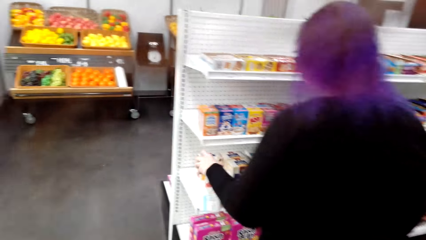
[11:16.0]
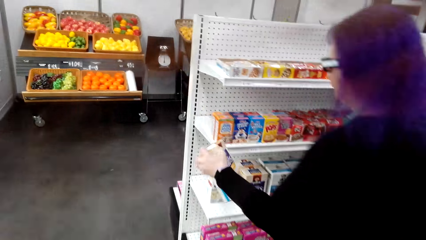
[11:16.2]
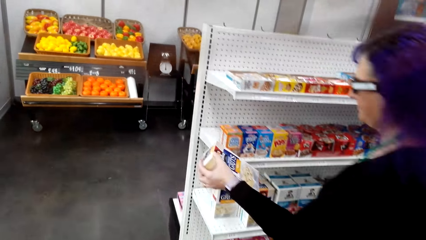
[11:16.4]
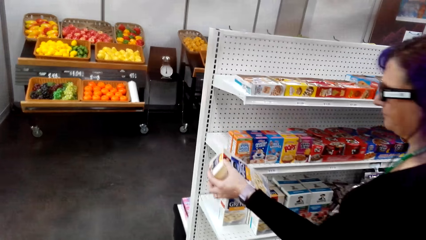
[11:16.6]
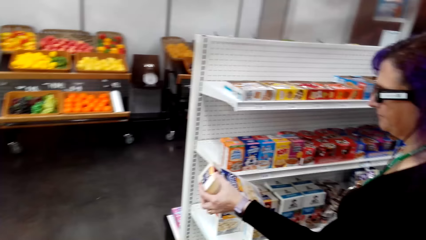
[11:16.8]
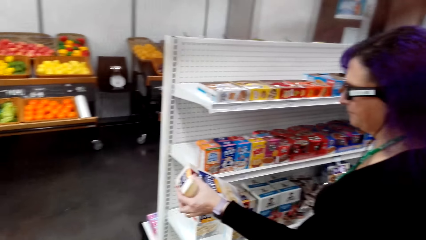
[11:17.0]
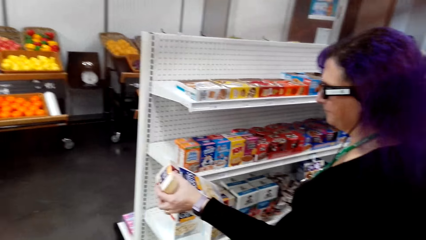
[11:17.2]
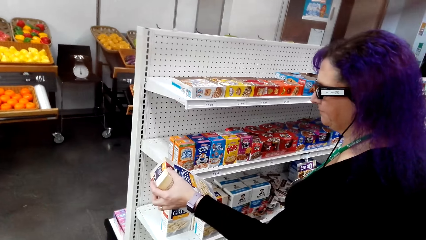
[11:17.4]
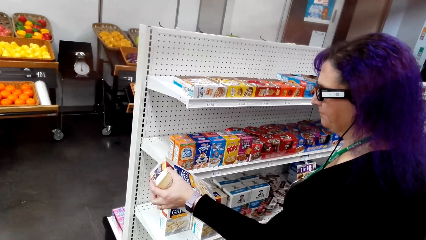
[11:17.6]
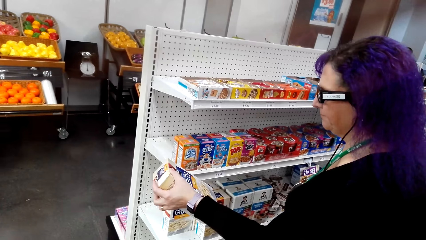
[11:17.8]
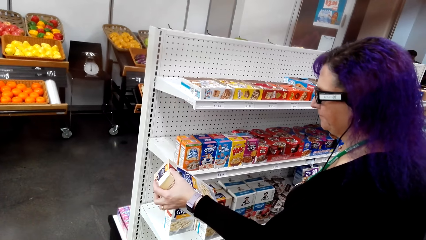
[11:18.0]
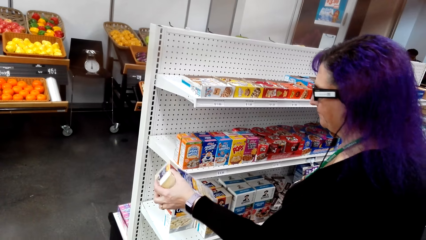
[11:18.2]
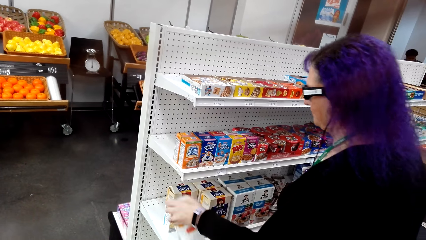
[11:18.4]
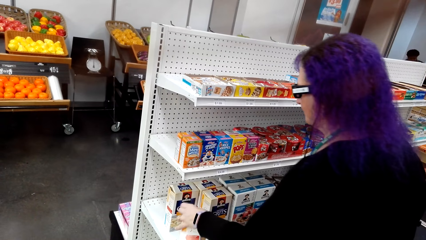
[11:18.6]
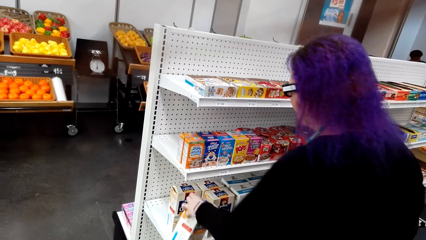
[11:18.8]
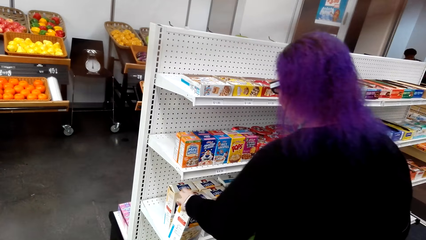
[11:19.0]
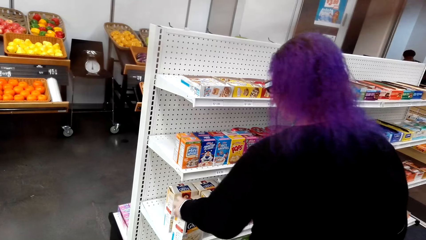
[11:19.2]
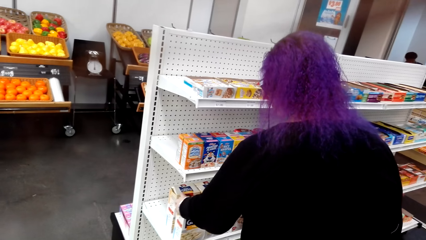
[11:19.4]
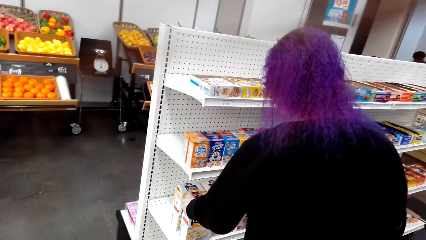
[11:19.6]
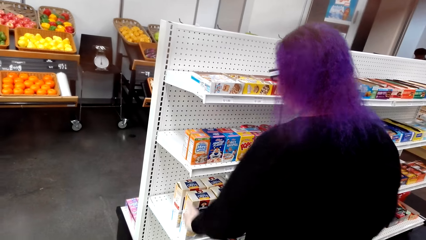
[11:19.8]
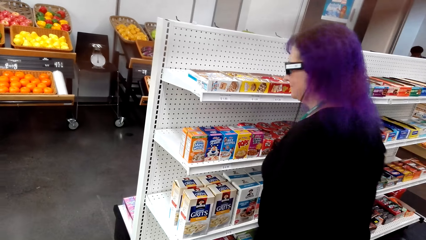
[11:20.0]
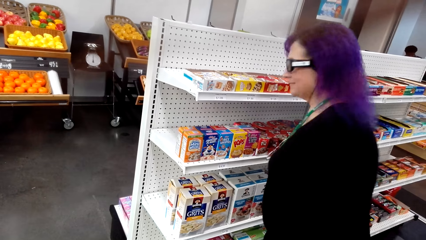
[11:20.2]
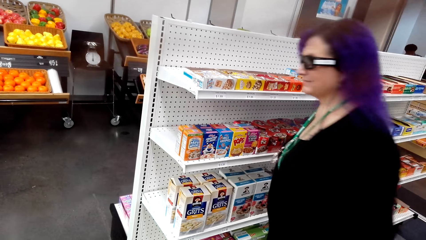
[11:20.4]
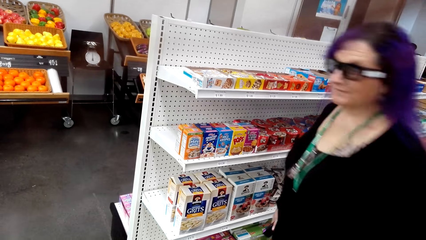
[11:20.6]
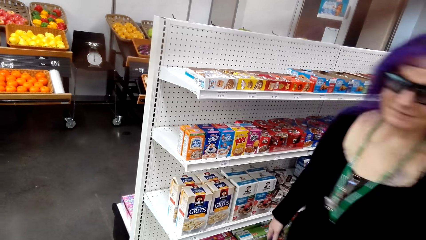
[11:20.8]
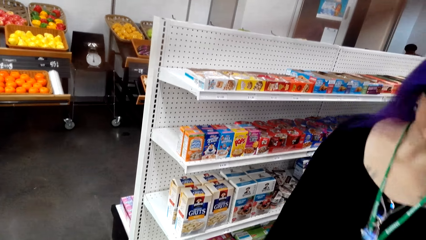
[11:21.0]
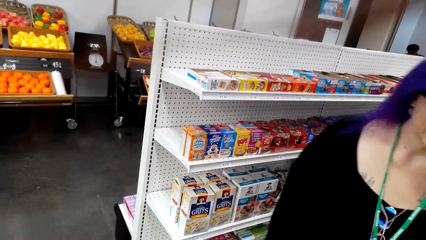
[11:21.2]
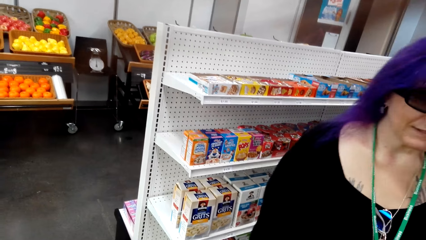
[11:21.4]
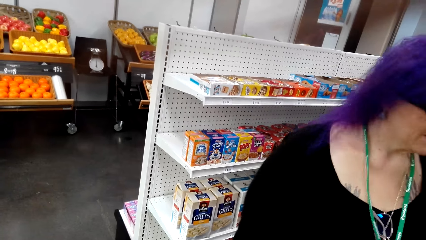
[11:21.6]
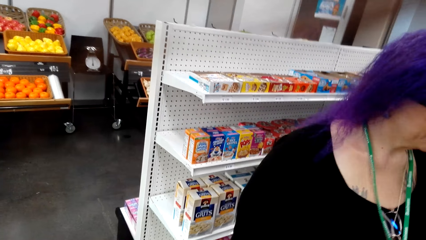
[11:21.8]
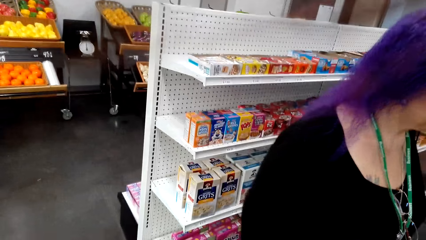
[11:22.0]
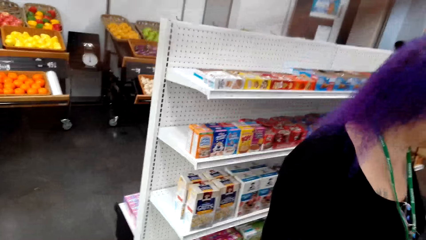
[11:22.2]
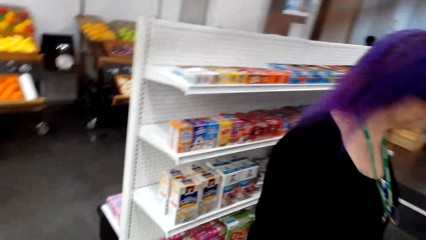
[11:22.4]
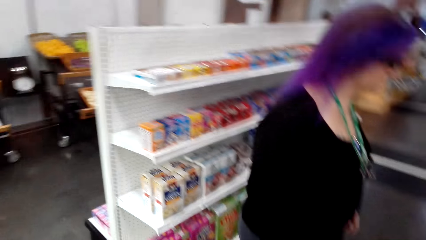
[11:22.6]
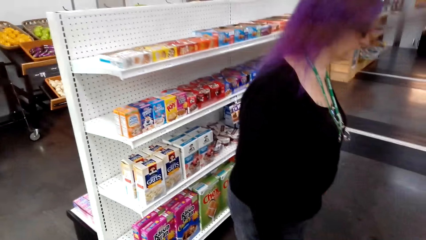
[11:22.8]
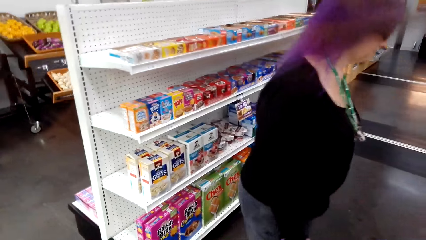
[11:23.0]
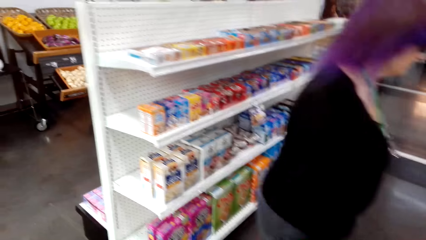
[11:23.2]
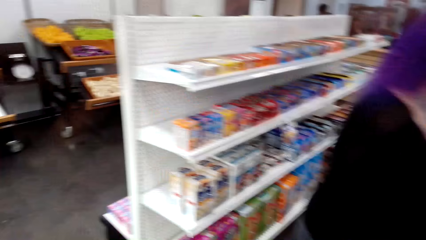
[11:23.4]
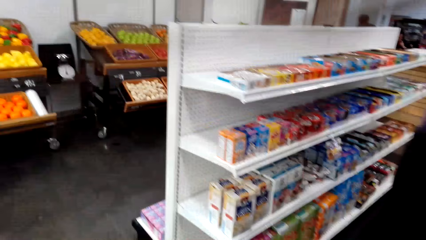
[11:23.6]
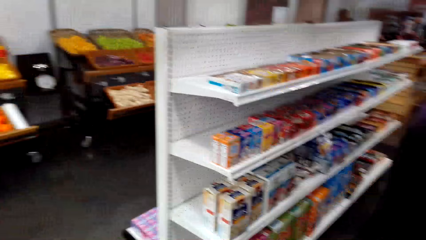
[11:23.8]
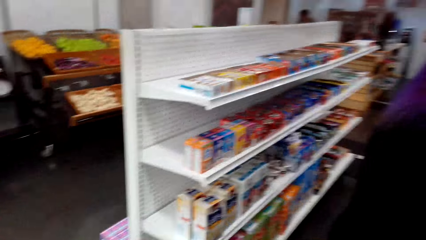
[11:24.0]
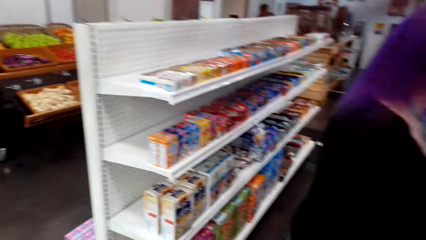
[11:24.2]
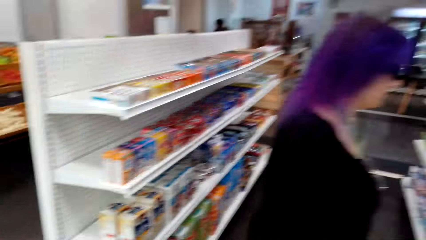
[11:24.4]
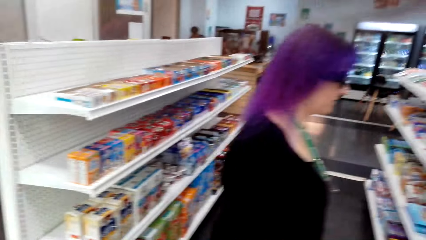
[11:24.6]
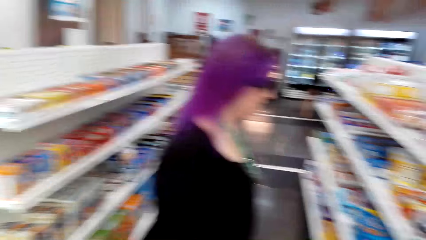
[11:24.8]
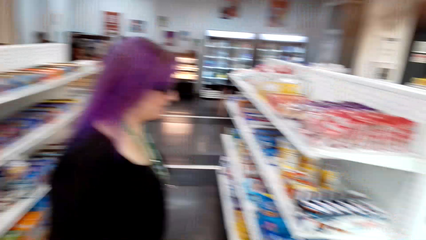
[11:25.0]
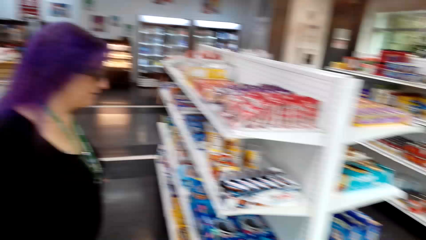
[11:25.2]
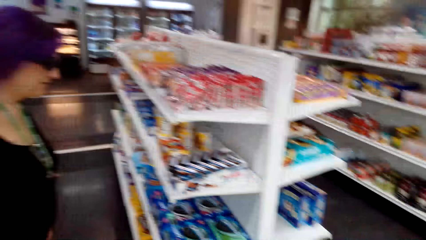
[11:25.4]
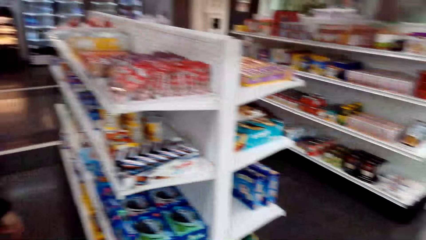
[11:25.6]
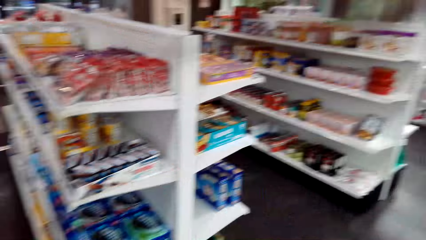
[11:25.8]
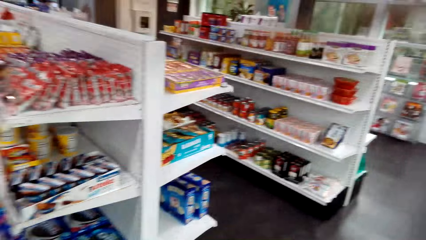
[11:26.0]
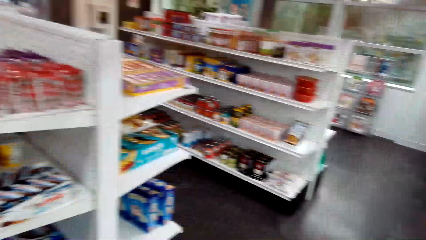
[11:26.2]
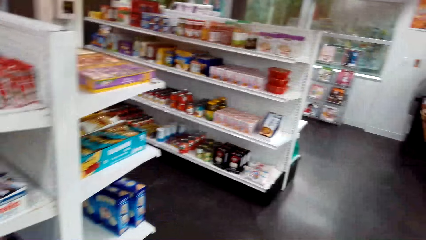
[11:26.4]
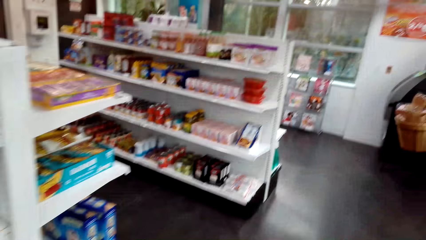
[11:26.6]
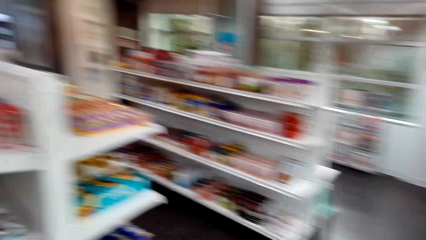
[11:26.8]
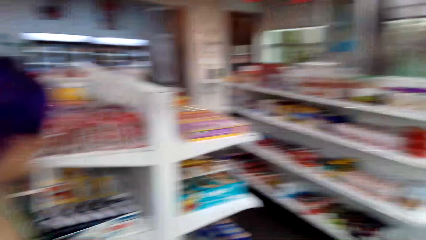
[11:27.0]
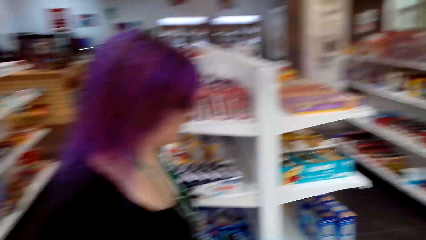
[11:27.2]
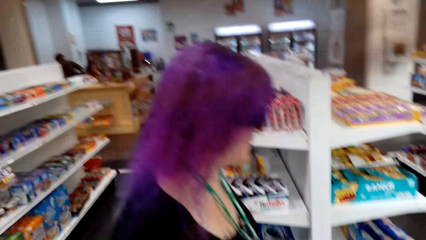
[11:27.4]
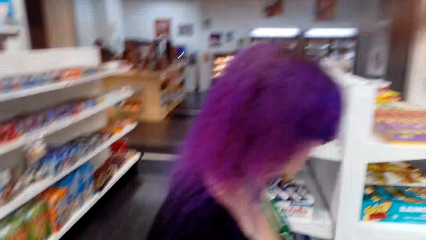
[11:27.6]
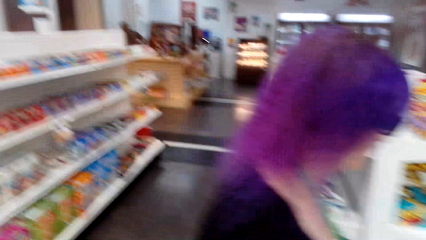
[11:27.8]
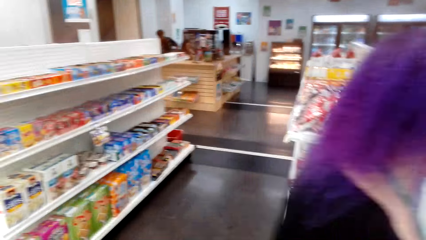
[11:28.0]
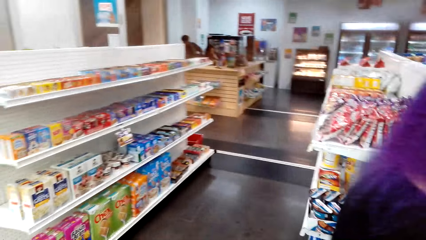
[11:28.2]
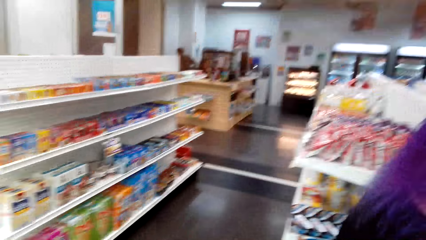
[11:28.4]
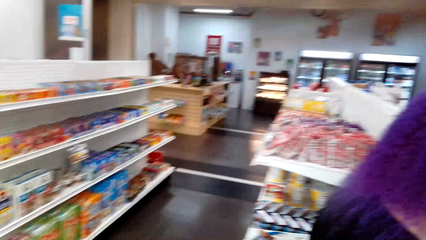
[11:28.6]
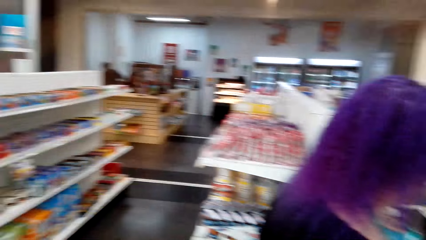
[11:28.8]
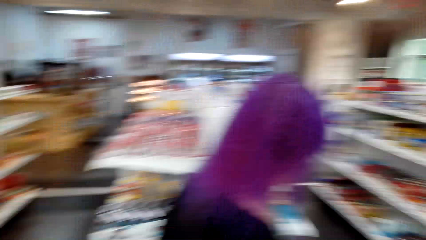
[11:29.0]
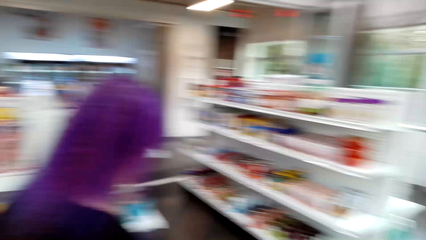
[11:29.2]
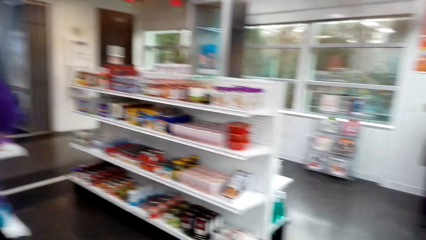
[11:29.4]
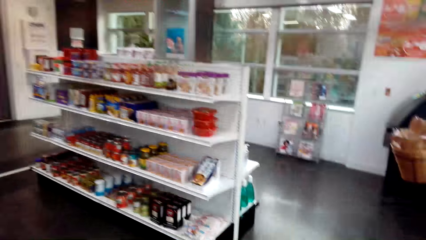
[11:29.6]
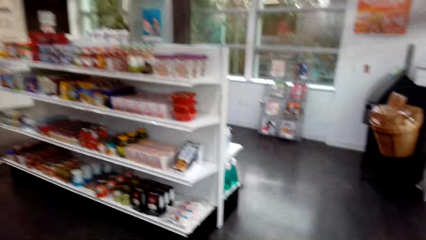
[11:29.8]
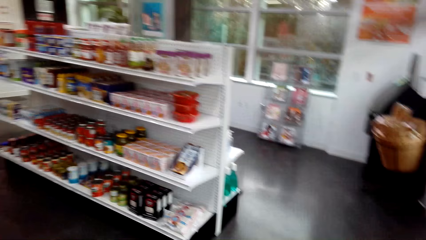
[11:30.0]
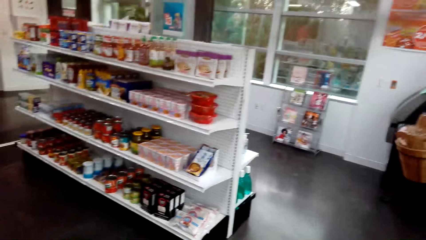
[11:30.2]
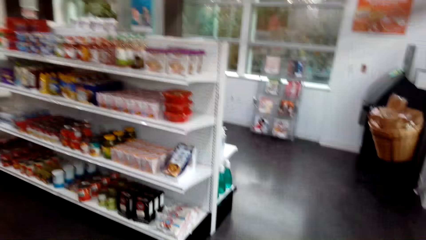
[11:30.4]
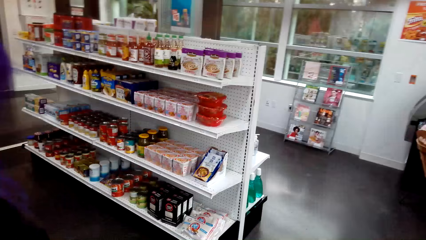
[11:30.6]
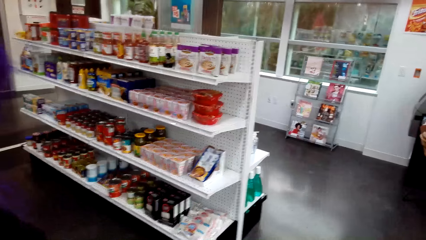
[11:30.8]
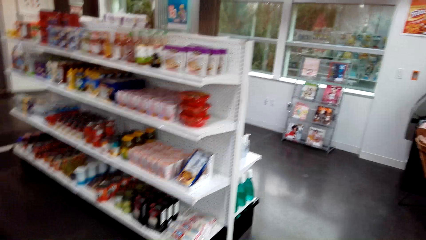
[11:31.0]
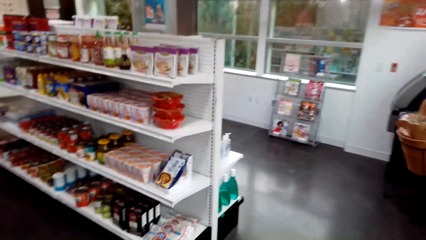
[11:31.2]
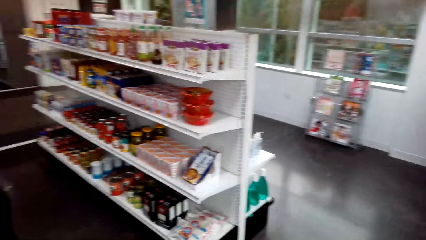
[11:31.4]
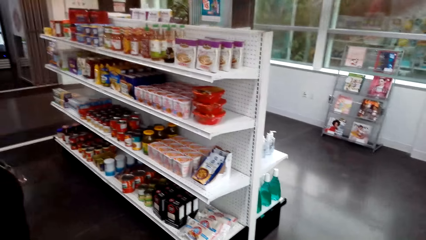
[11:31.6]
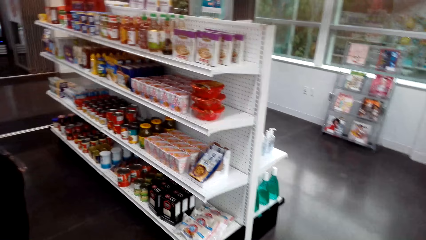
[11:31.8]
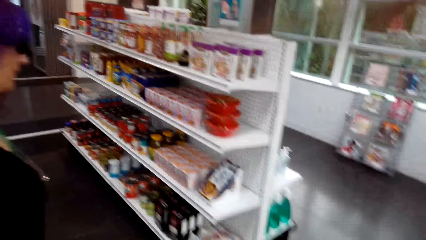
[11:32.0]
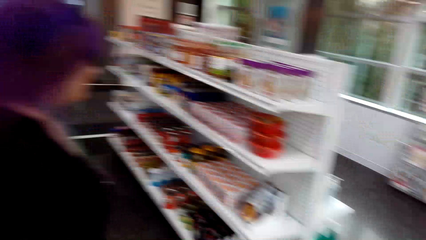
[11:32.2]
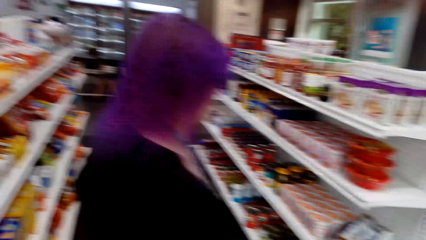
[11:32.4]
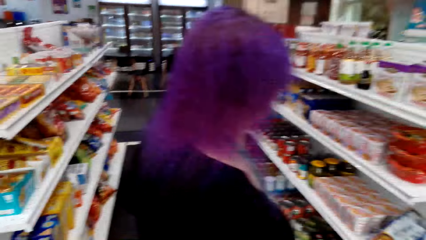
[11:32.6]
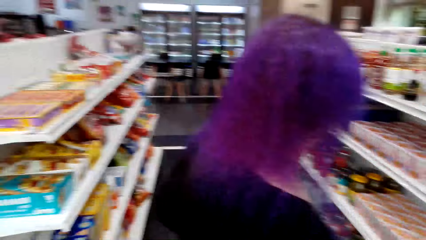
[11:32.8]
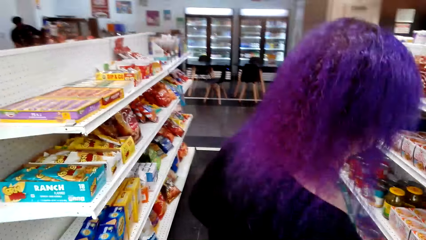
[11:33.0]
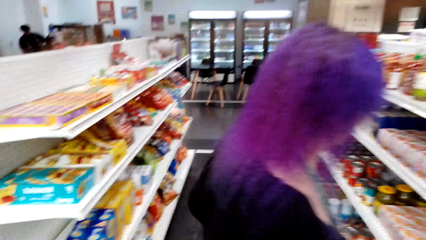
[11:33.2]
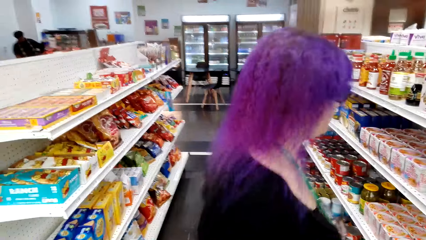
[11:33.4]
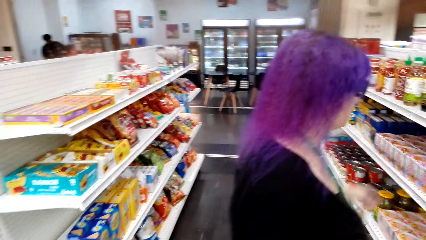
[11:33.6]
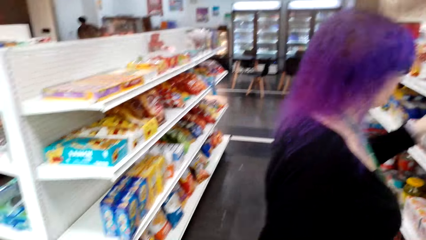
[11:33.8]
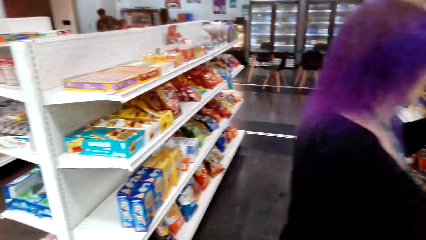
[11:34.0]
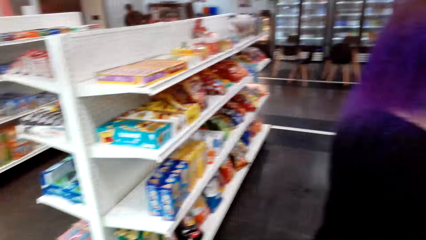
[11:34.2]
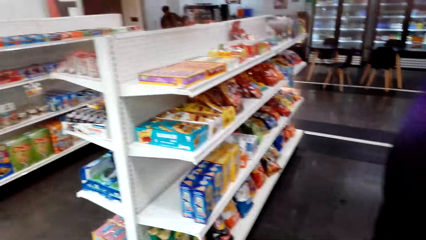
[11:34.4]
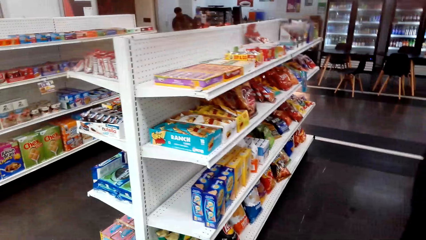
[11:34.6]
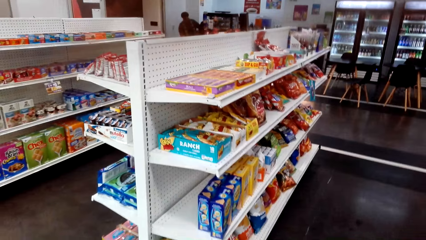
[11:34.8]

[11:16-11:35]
A woman inspects a carton. The camera wearer stares at the woman. They talk to the woman. They walk around the convenience store.
